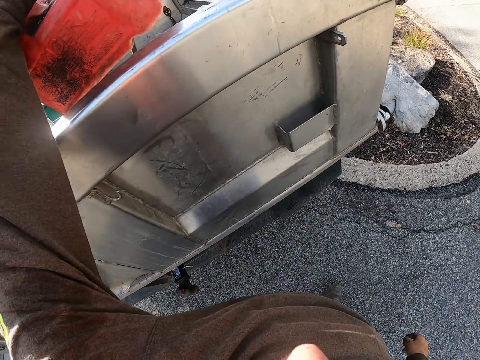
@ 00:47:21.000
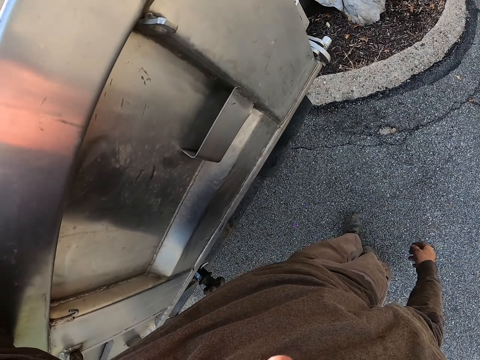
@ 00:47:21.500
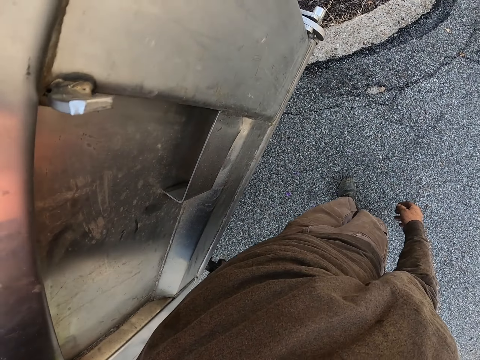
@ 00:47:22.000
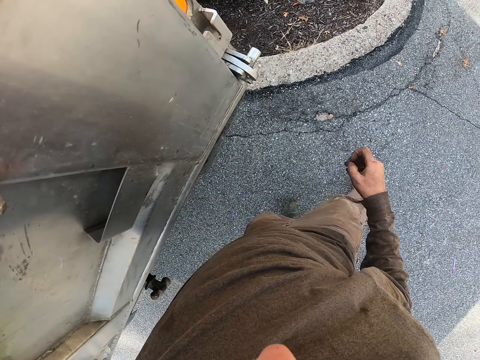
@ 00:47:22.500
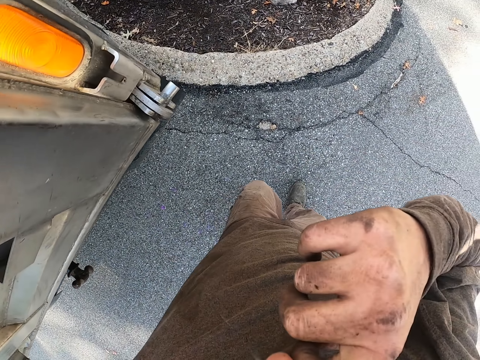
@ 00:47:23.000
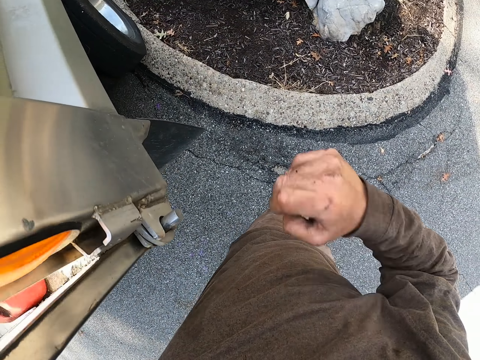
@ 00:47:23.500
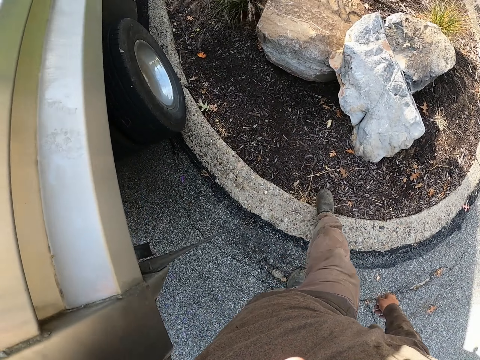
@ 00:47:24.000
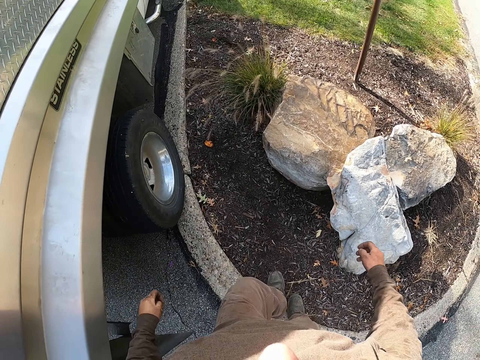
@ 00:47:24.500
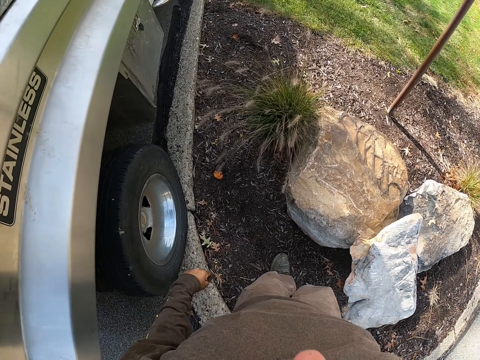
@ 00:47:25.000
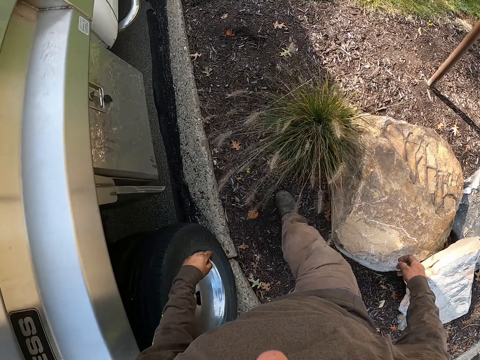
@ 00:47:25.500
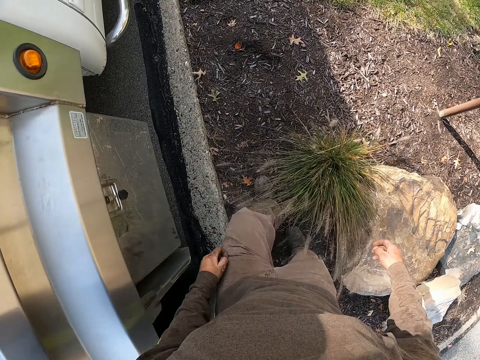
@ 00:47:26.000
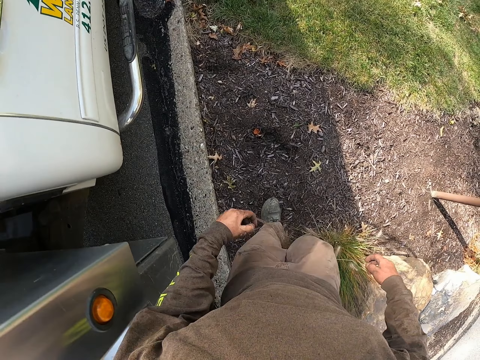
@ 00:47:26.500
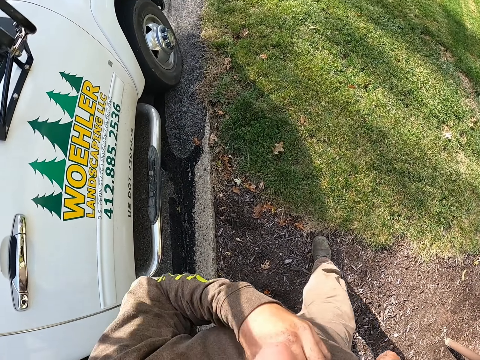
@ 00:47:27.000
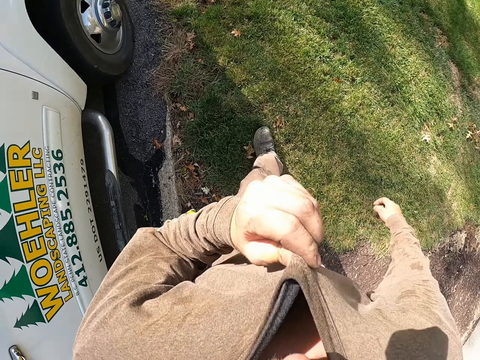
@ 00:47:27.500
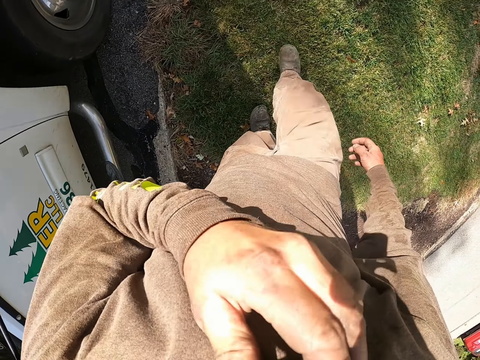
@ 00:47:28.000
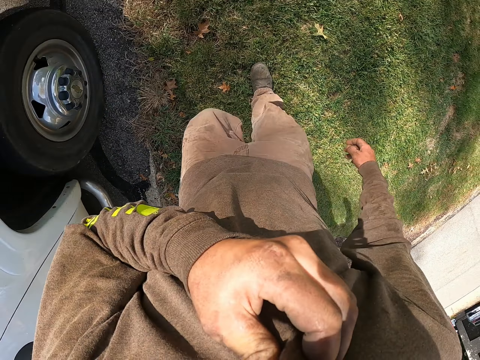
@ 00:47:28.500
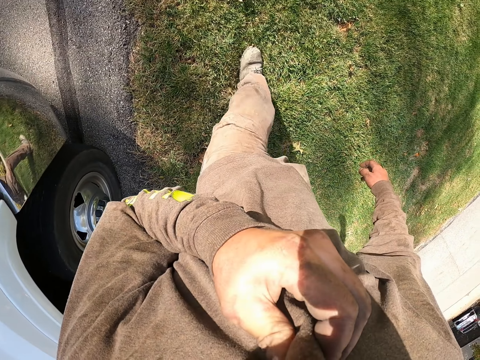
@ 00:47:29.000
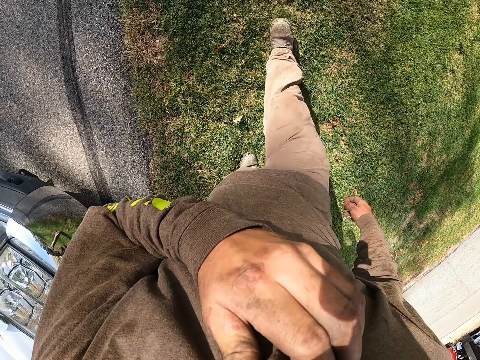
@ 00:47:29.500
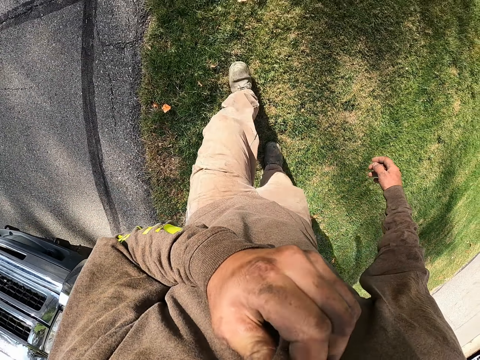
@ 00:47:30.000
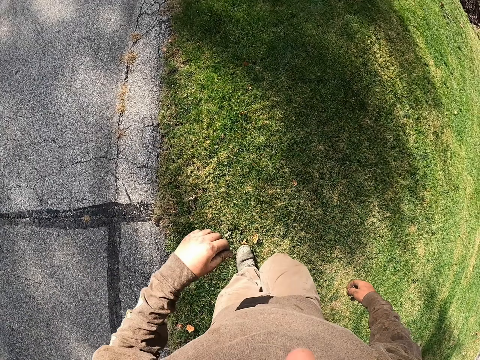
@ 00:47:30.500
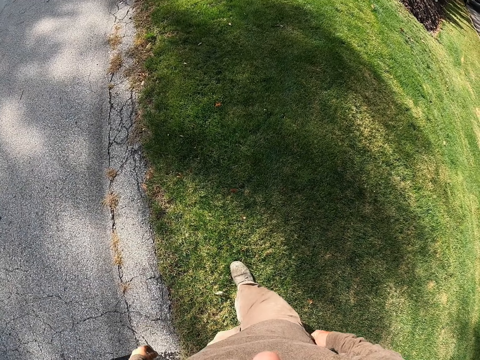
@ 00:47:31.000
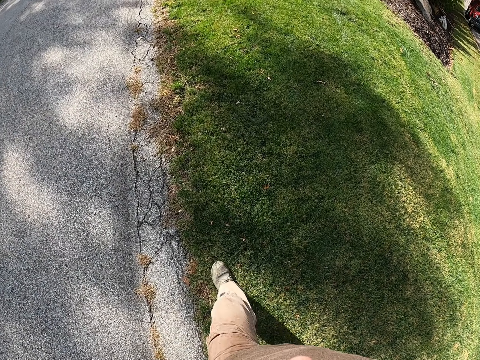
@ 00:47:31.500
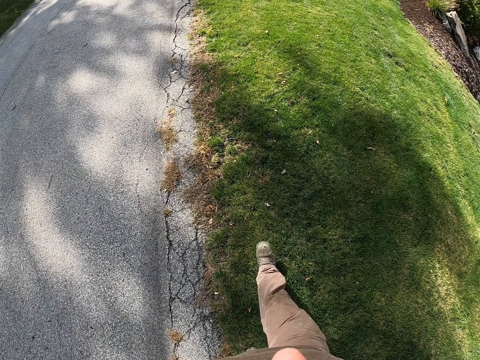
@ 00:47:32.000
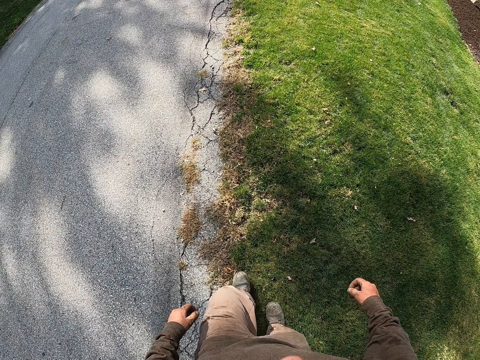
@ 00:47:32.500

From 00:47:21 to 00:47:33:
The camera wearer puts the jerrycan and tools in a pickup tail body. He lifts his right hand. He touches something. He walks forward. He lifts his left hand. He pulls a sweater. He touches something. He walks forward.

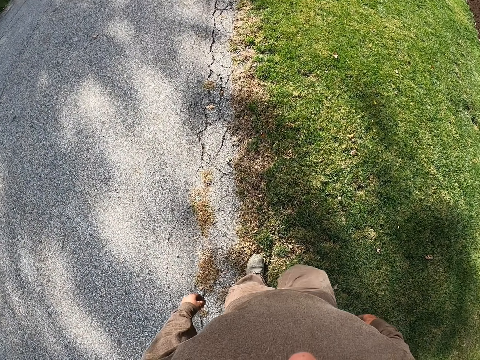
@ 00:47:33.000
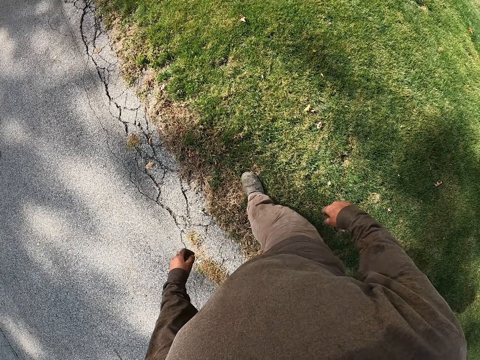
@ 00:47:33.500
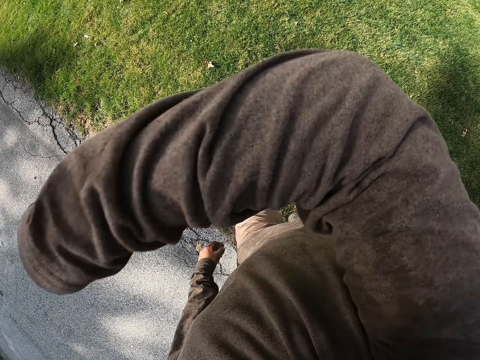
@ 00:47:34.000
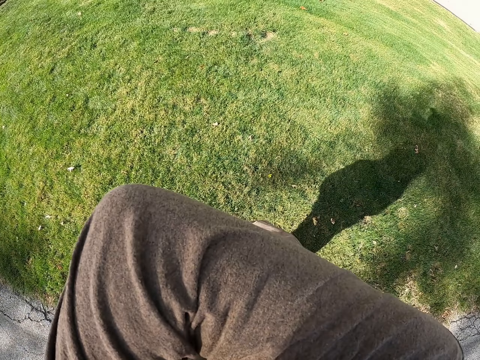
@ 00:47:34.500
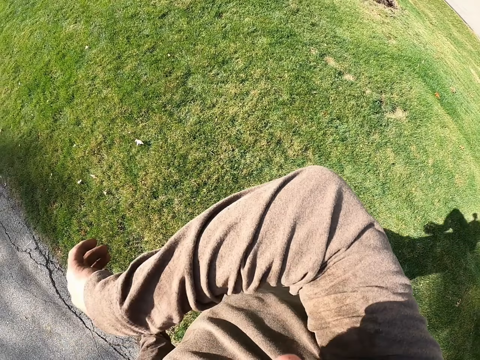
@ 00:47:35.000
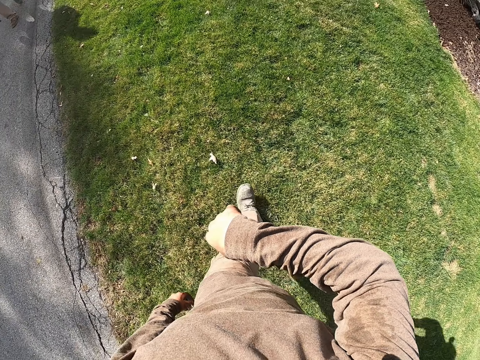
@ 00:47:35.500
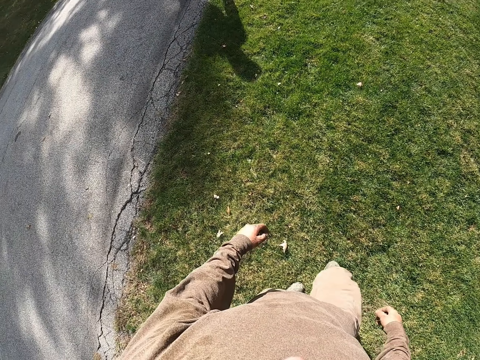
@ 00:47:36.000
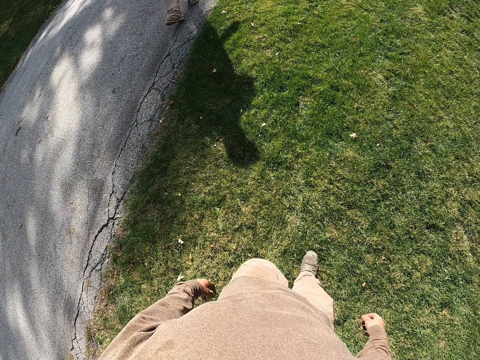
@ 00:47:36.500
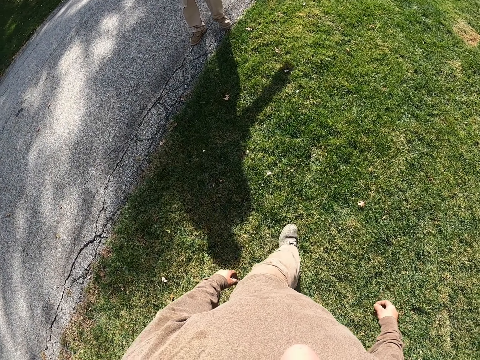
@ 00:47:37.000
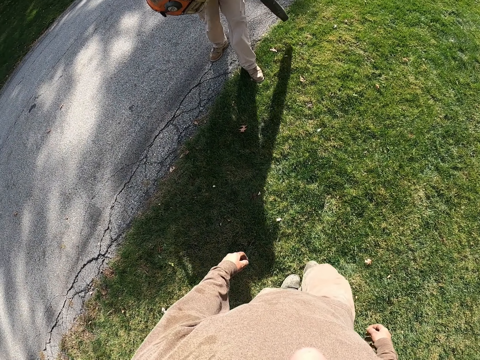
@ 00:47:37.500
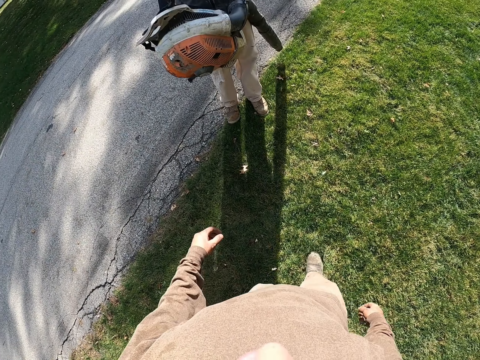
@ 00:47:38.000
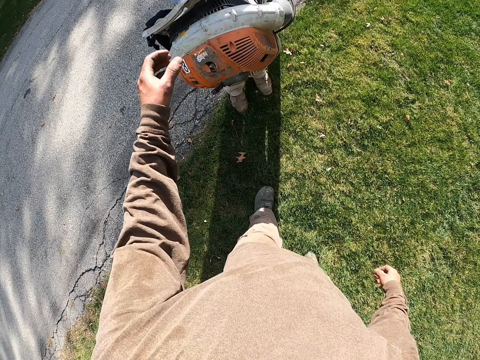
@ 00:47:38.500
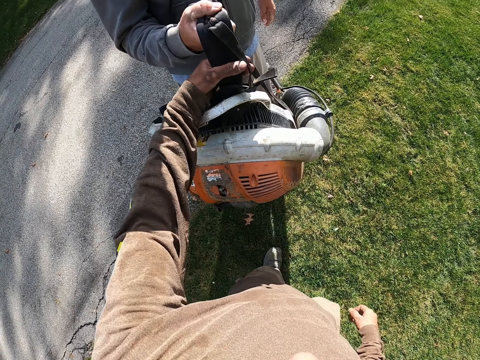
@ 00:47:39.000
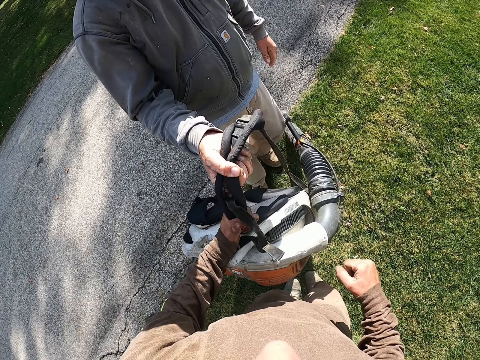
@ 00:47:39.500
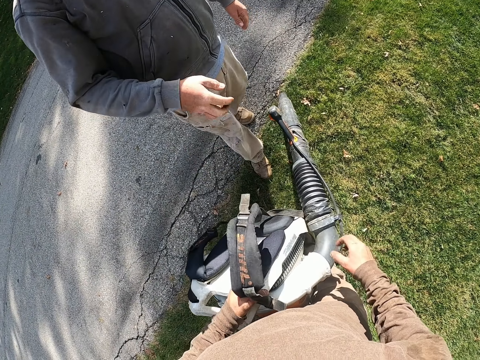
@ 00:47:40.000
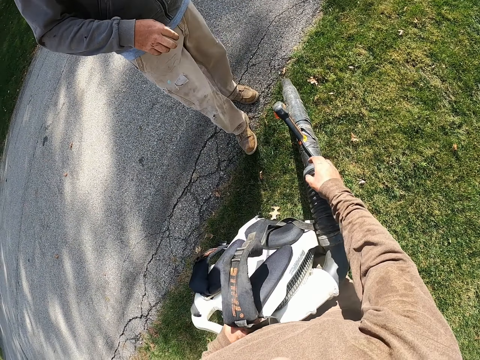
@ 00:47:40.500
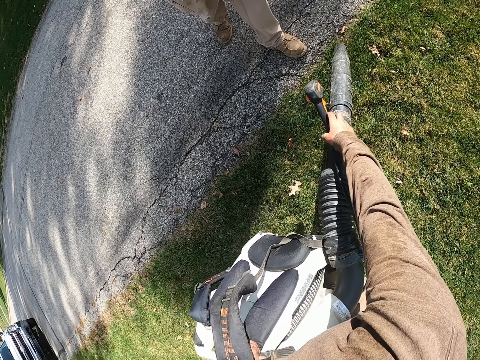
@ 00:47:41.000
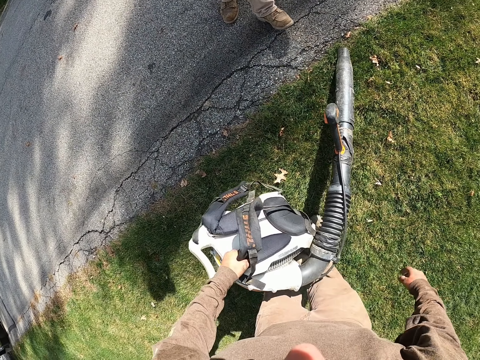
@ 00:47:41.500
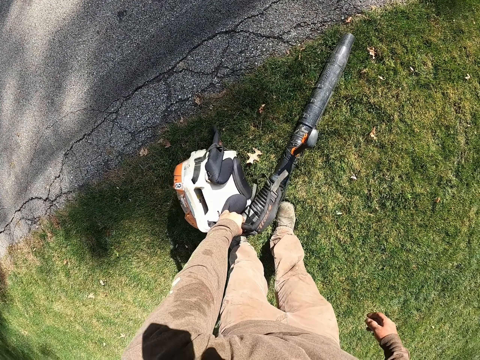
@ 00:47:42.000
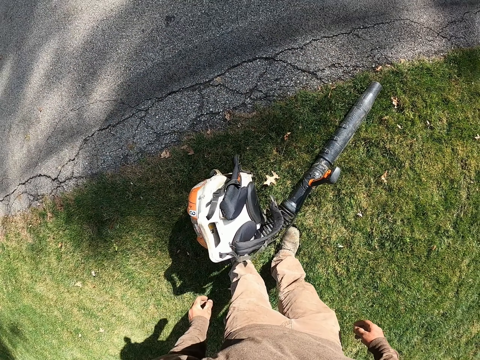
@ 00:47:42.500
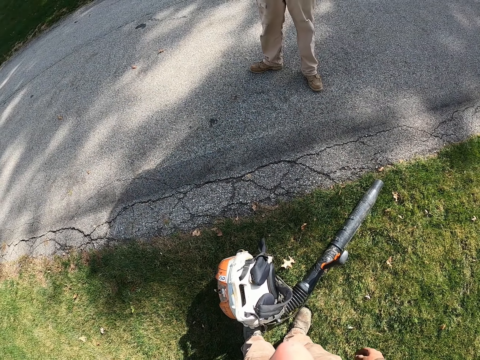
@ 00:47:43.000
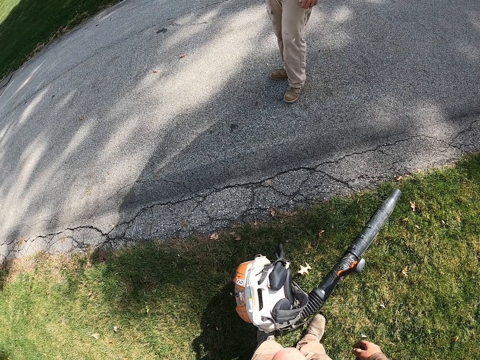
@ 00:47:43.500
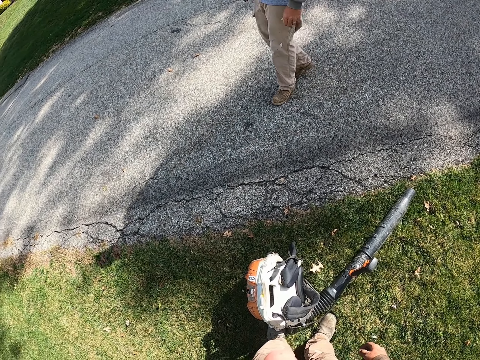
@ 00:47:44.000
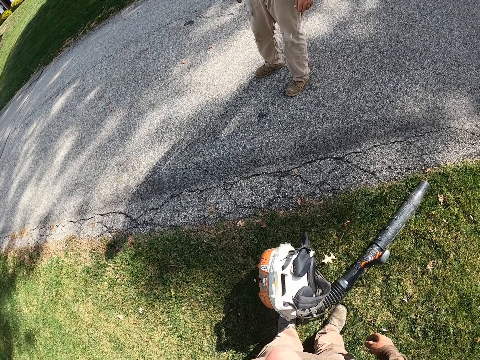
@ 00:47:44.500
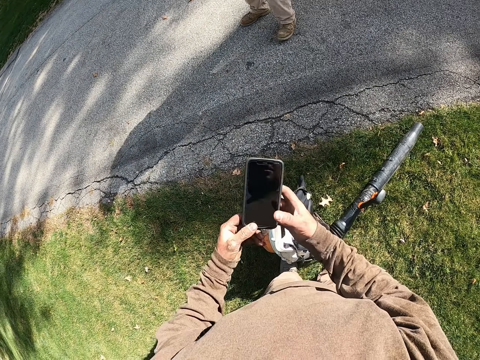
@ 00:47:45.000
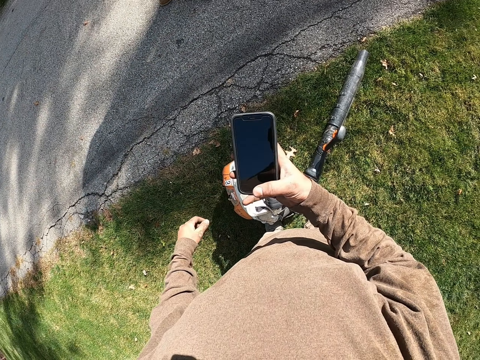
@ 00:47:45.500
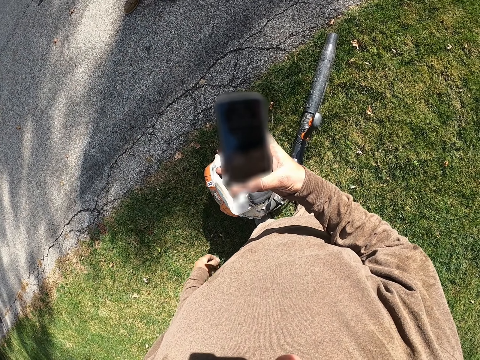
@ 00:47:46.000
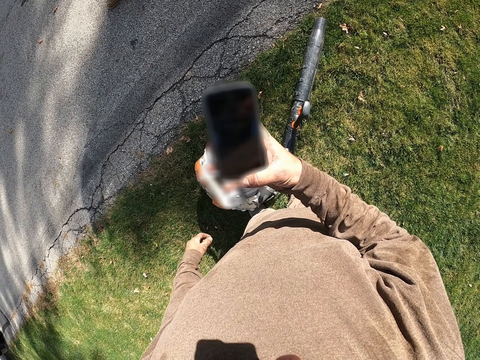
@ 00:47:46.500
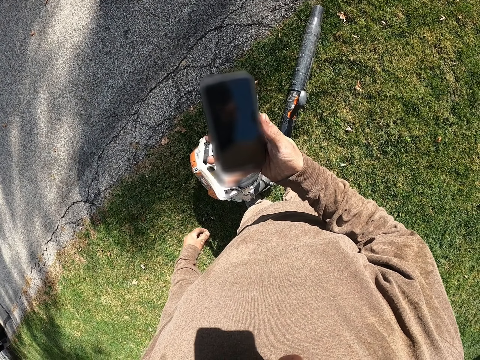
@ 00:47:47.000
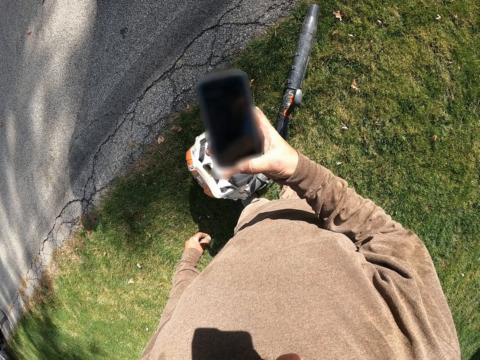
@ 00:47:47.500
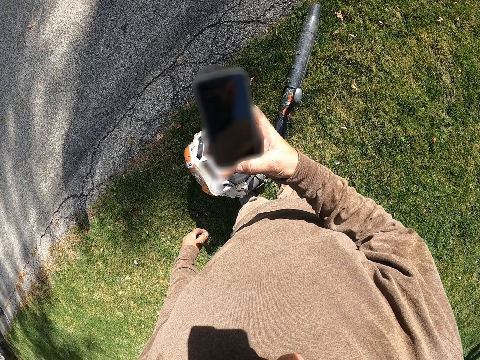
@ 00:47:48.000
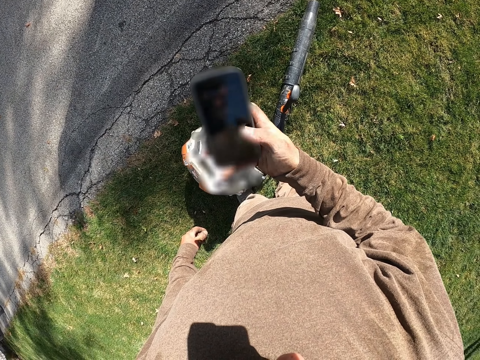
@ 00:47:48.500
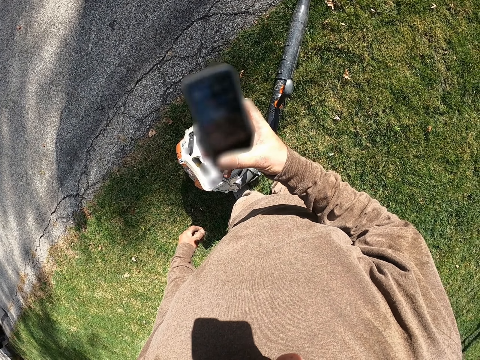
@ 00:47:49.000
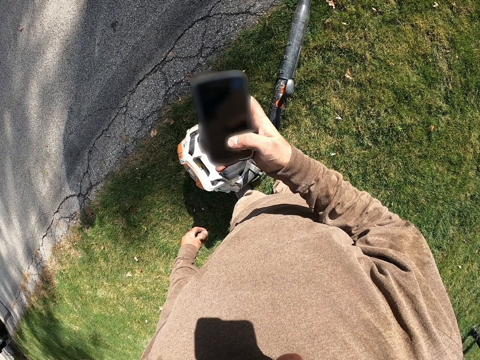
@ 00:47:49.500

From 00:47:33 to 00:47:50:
The camera wearer walks ahead. He lifts his right arm and touches something. A man walks towards the camera wearer. The camera wearer walks ahead. He picks up a vacuum backpack or leaf blower from the man with the left hand. The man moves backwards. The camera wearer places the vacuum backpack on the ground. The man turns to the left. The camera wearer looks ahead. He holds a phone with his left hand. He operates the phone and swipes the phone with the right thumb.
